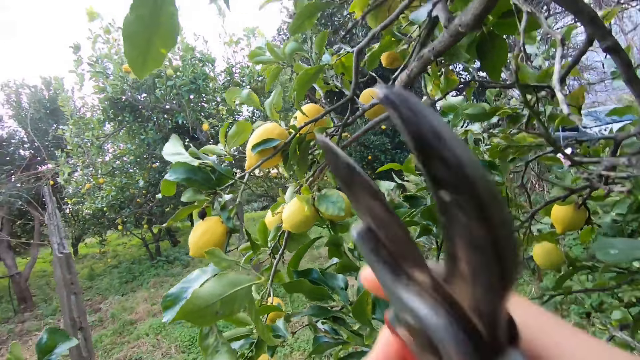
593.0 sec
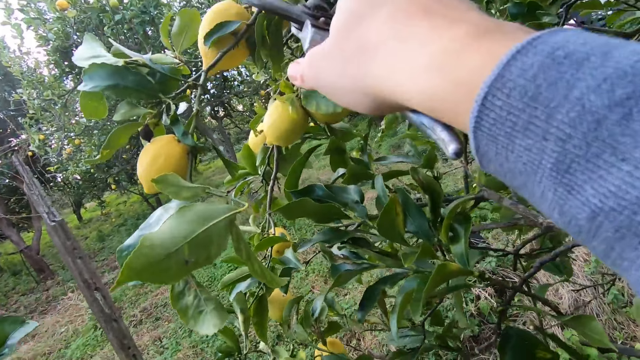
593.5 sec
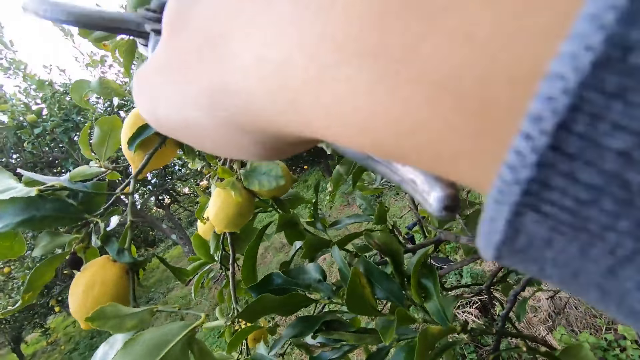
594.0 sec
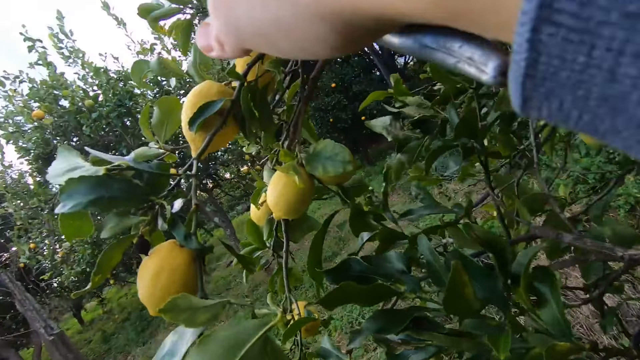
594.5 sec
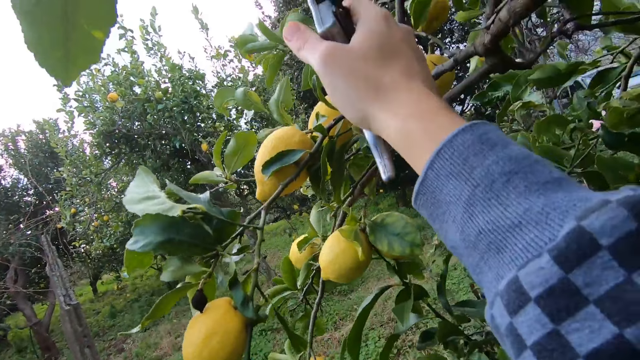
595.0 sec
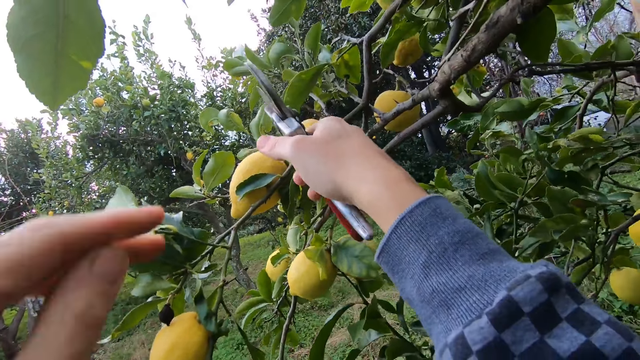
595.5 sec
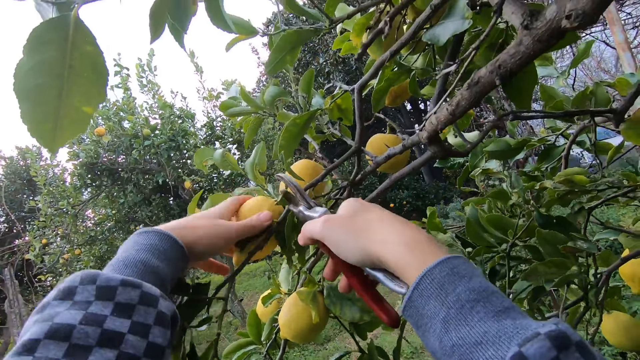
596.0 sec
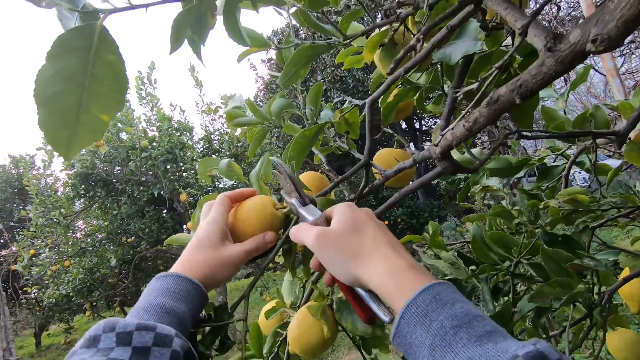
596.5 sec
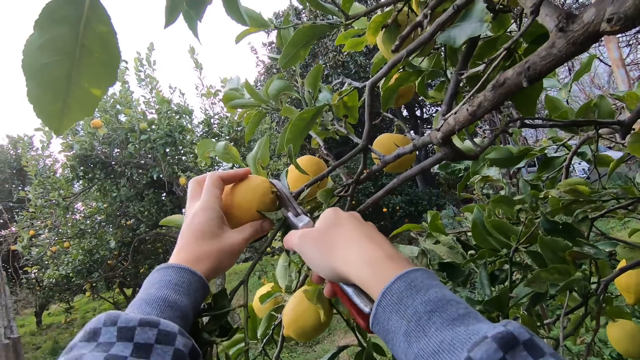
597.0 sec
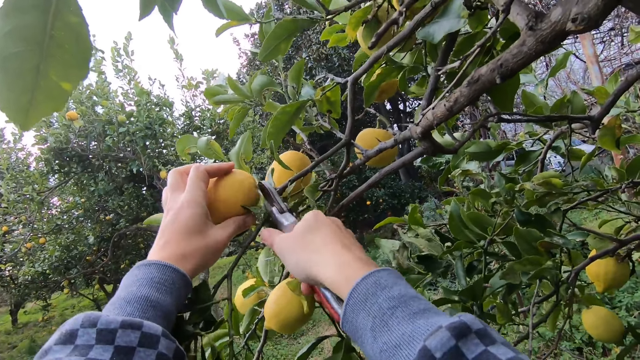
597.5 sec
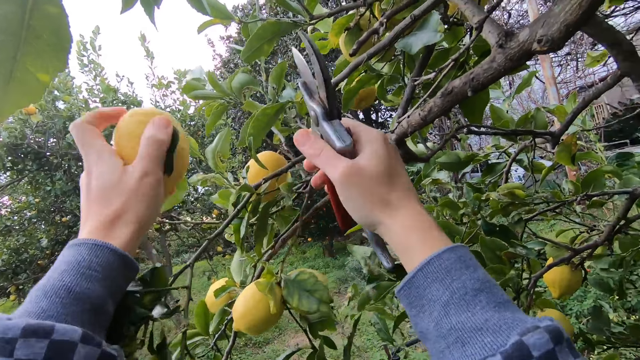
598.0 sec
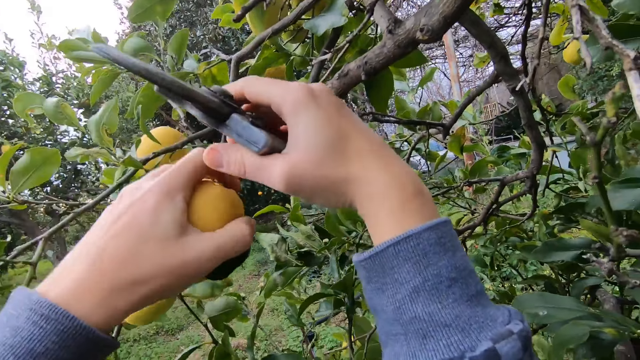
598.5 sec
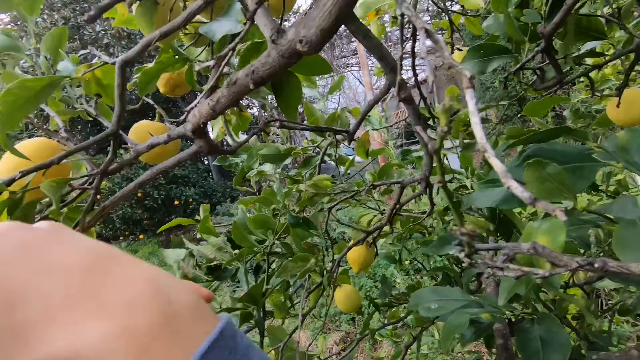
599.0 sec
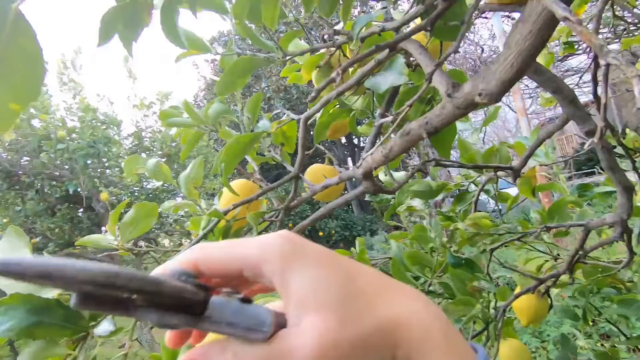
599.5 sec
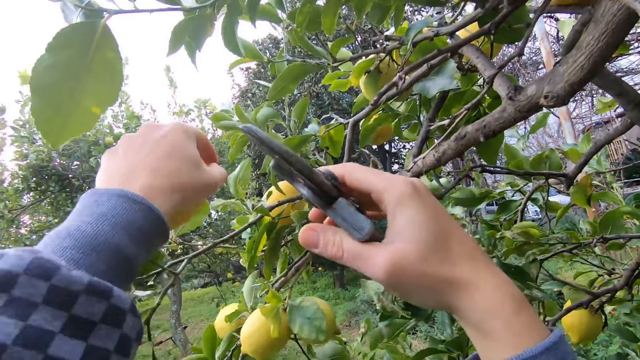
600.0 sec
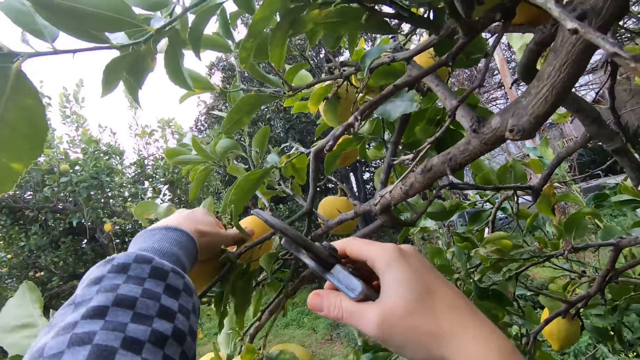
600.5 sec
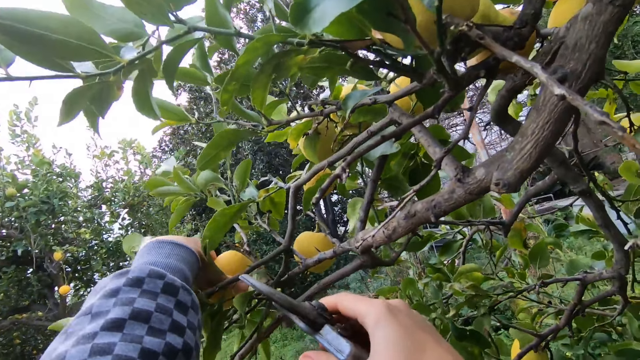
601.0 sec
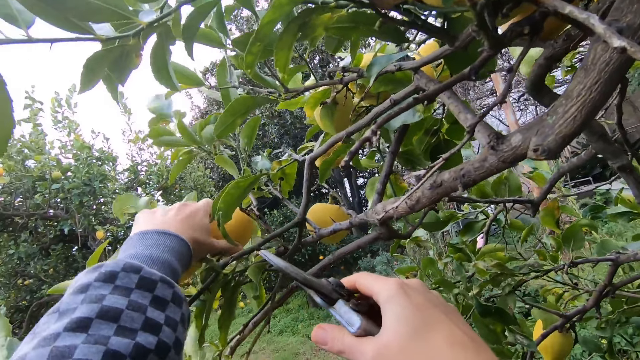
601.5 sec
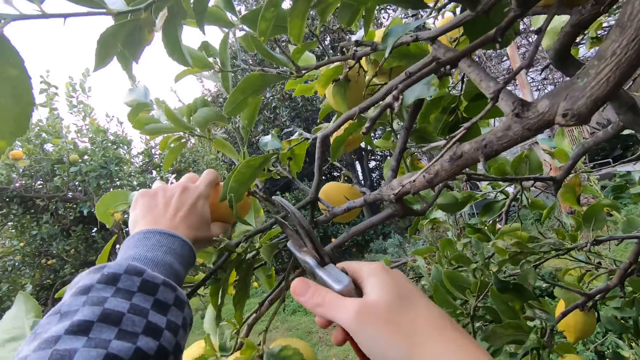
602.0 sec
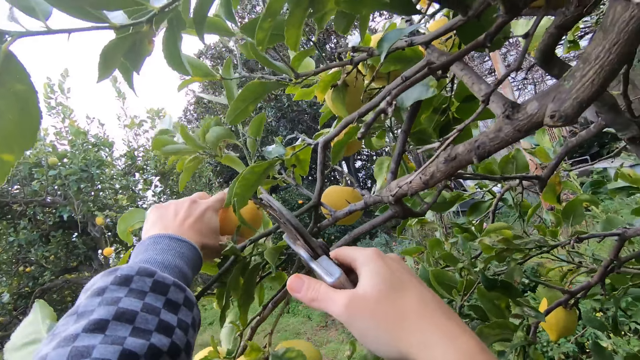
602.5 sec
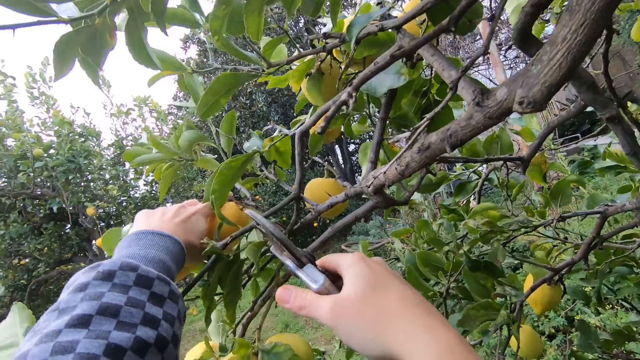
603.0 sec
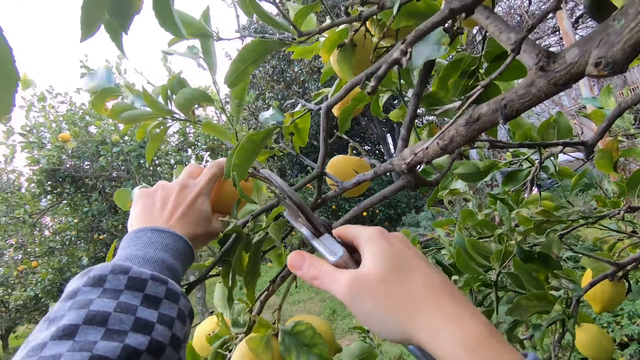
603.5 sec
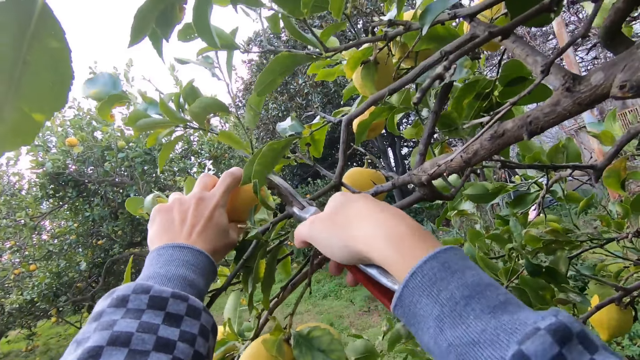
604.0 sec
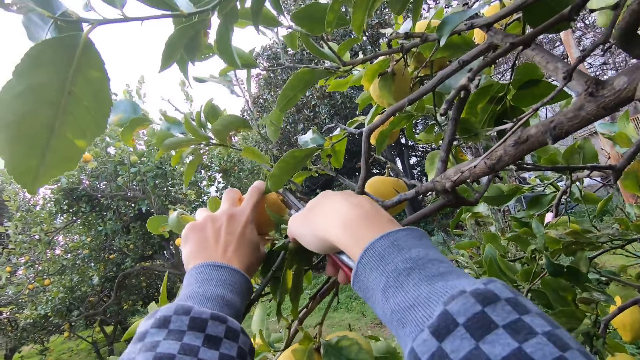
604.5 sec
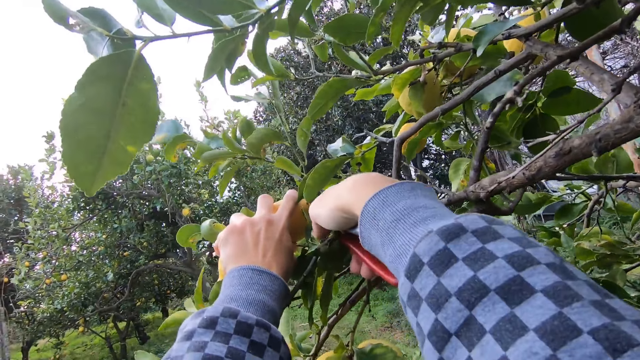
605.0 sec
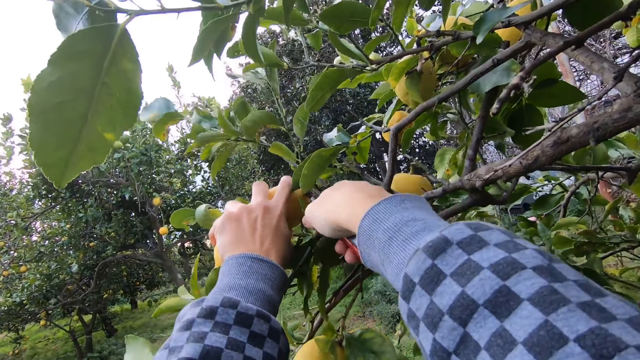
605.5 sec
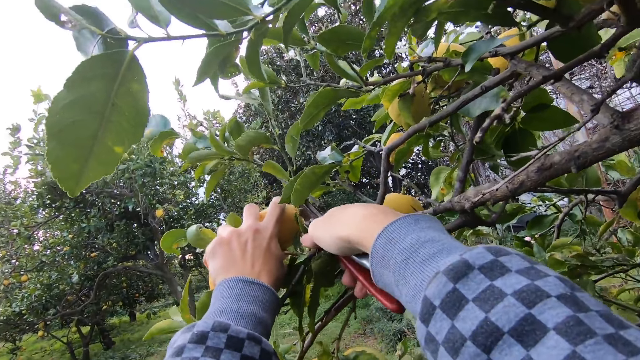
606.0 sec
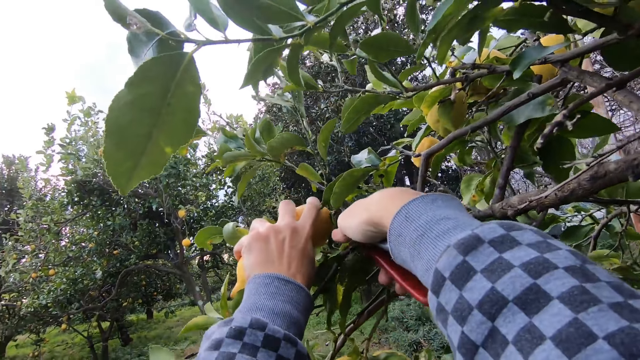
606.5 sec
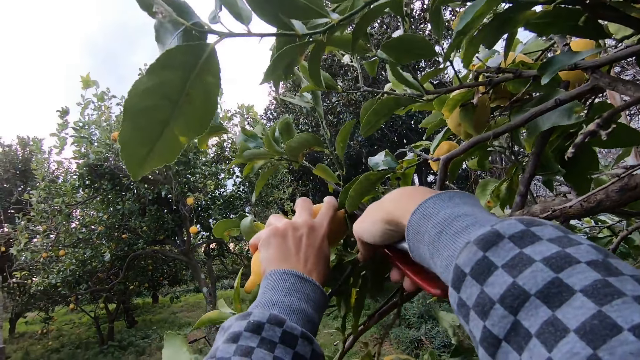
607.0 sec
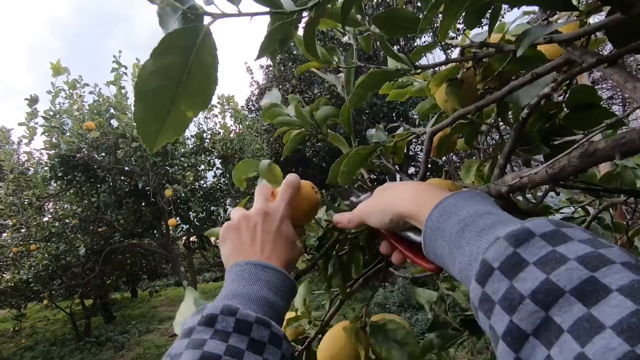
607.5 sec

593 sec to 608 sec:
The camera wearer holds another lemon on the lemon tree with his left hand. He cuts the lemon from the lemon tree with the cutter in his right hand. He holds another lemon on the tree with his left hand. He cuts the lemon with the cutter in his right hand.

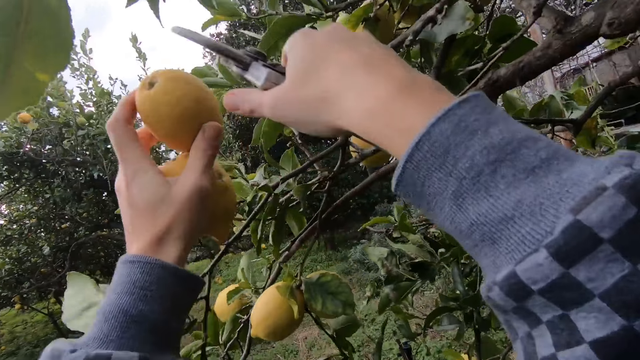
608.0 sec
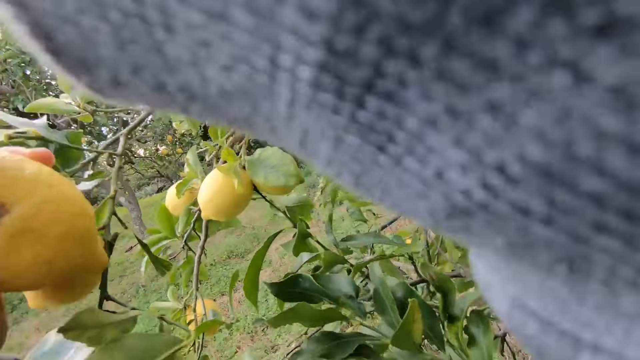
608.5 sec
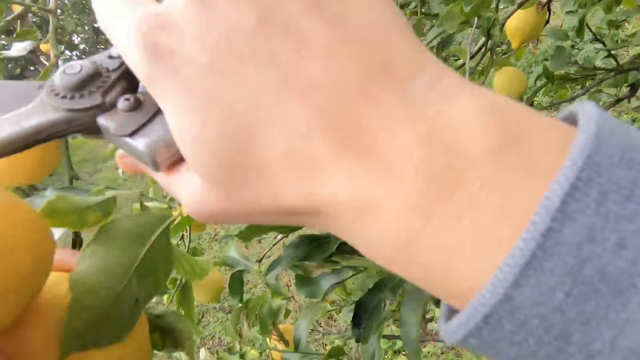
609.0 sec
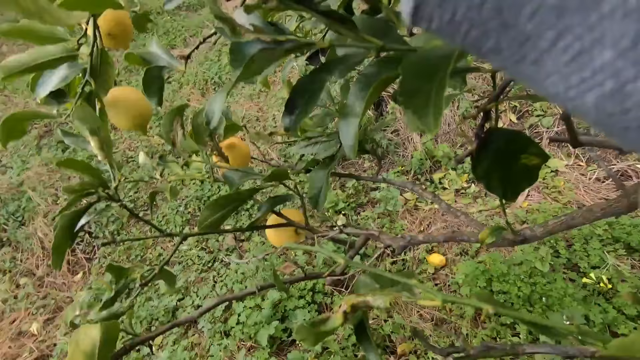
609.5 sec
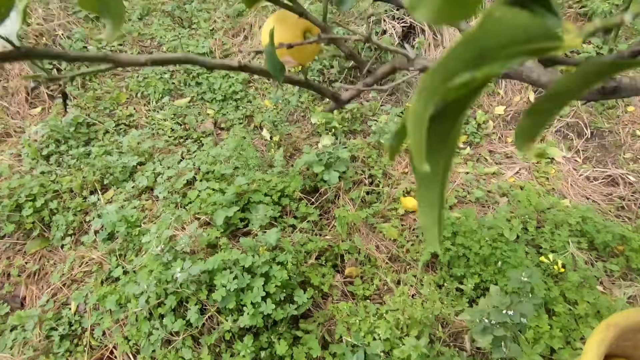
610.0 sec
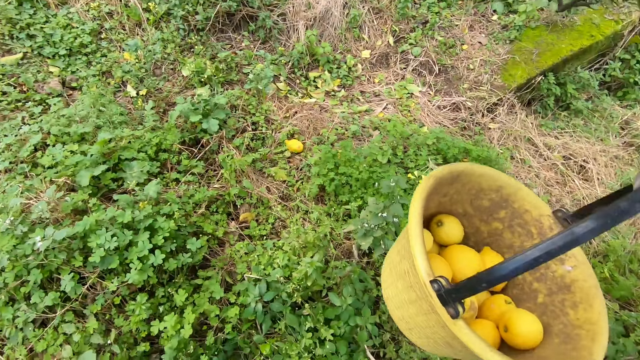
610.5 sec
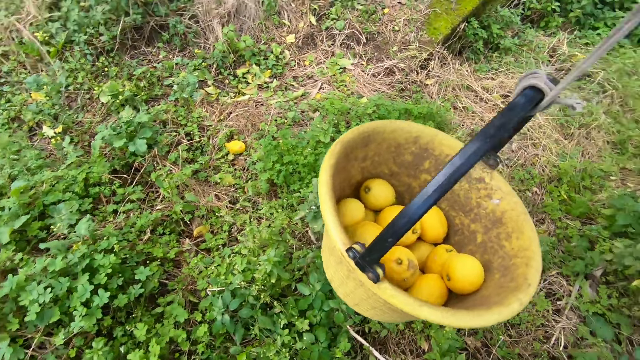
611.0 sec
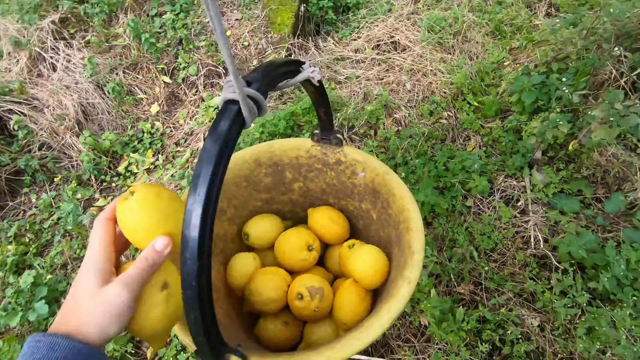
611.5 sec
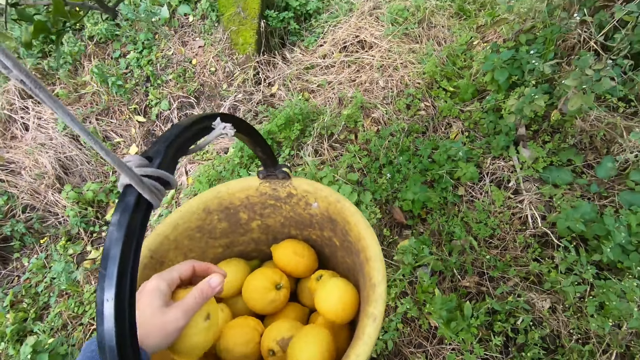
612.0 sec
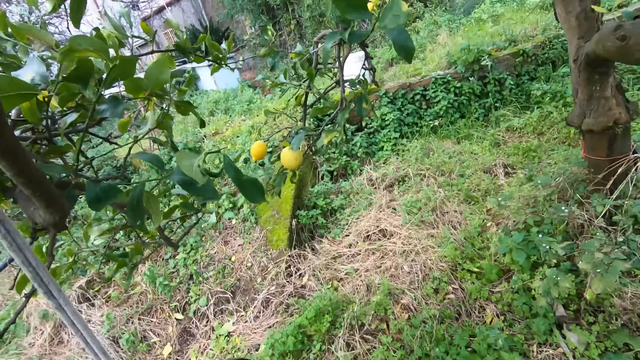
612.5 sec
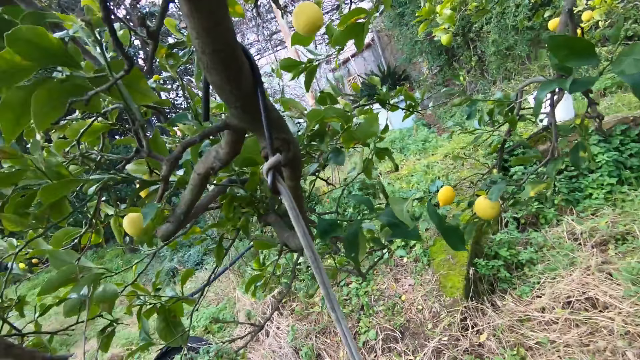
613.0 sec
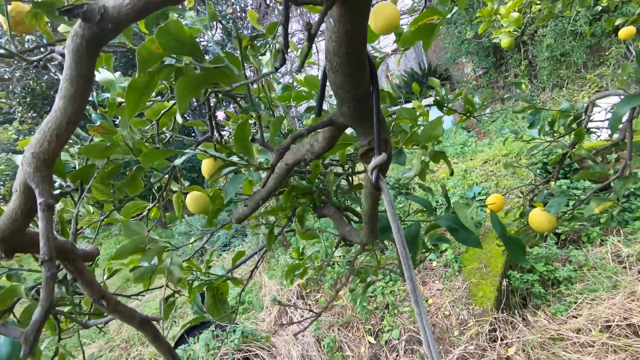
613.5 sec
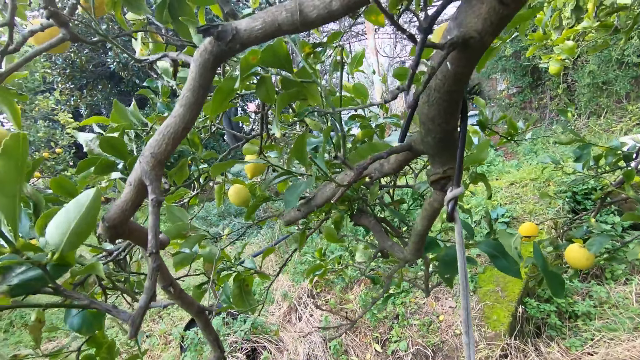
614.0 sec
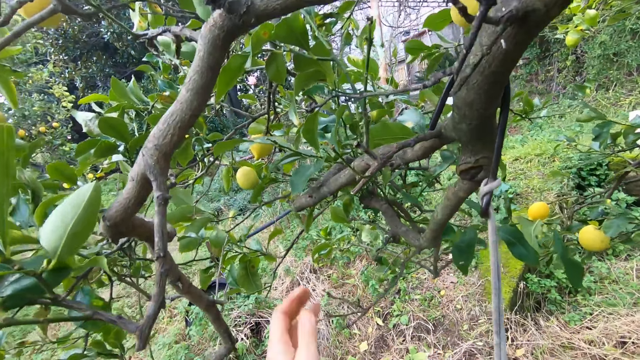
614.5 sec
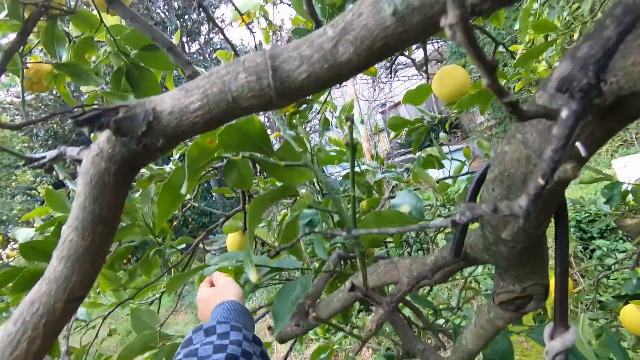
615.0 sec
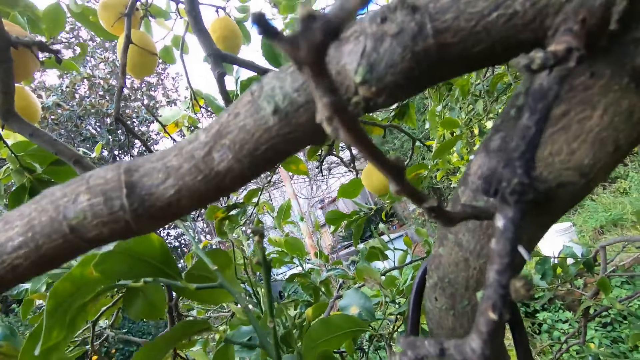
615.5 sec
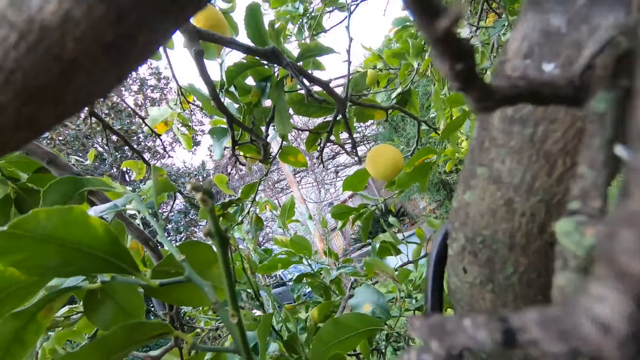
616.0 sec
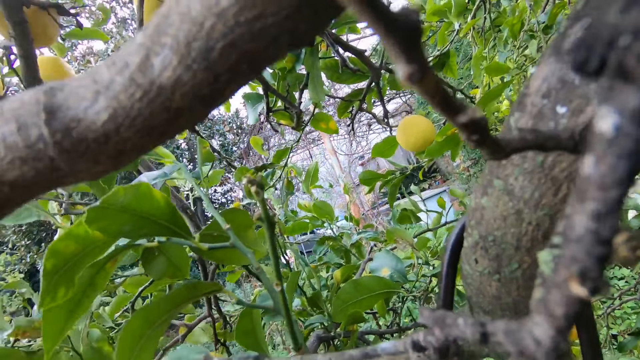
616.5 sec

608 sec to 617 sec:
The camera wearer drops the lemons in the bucket with his left hand. He holds a lemon on a tree with his left hand. He prunes more mature lemons.
